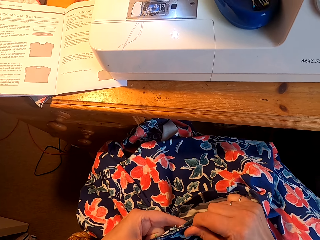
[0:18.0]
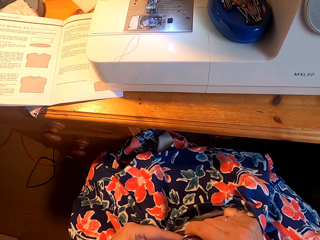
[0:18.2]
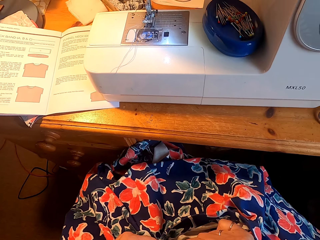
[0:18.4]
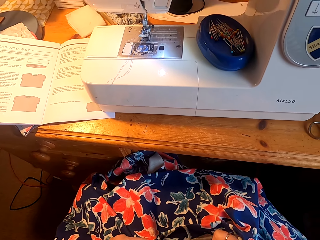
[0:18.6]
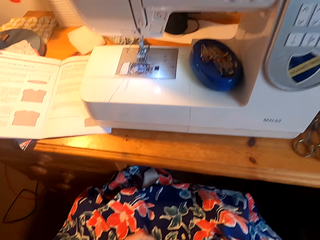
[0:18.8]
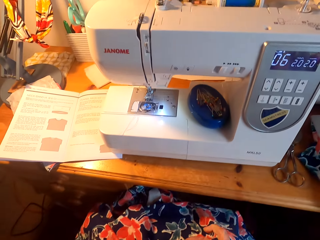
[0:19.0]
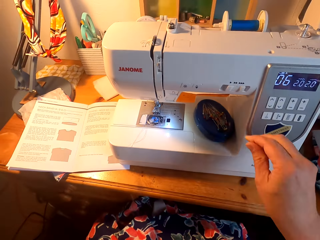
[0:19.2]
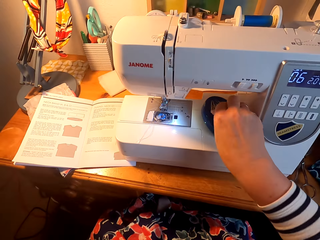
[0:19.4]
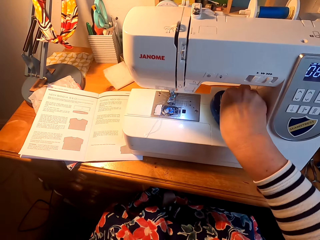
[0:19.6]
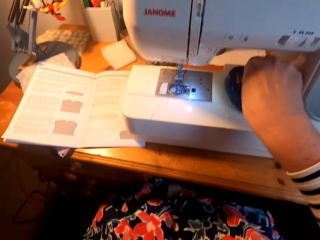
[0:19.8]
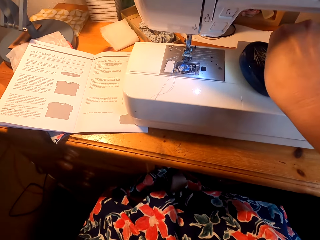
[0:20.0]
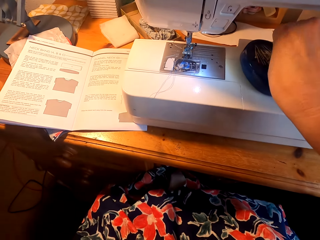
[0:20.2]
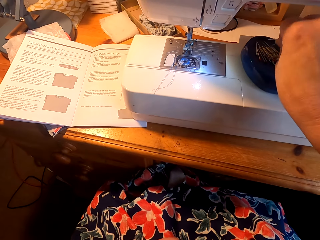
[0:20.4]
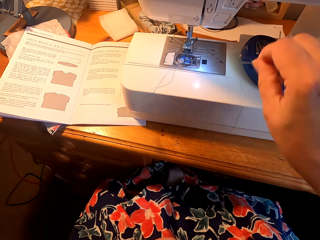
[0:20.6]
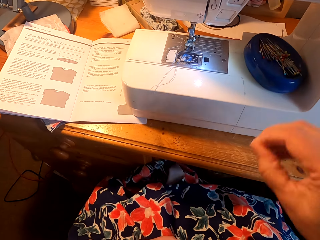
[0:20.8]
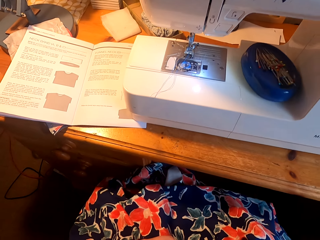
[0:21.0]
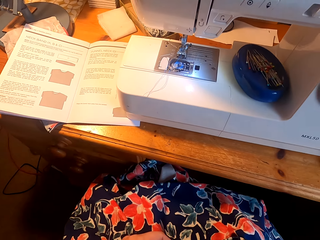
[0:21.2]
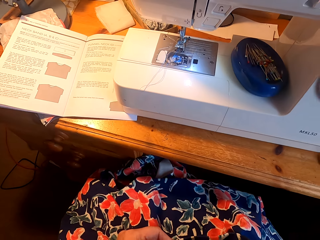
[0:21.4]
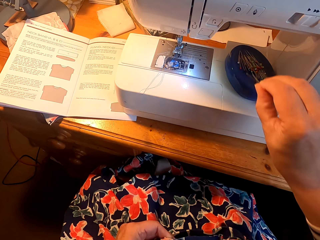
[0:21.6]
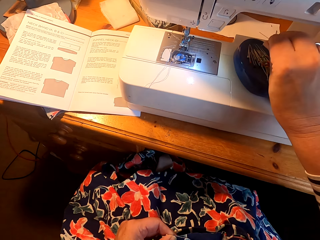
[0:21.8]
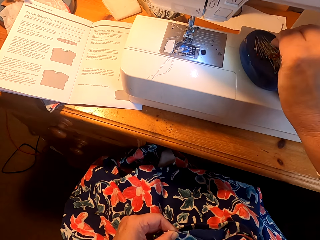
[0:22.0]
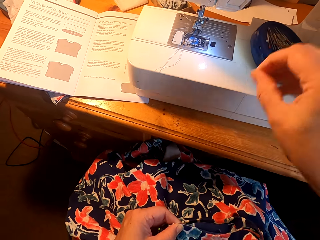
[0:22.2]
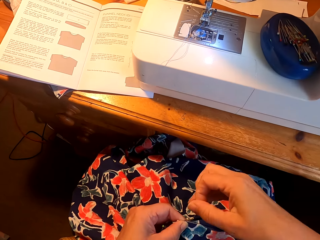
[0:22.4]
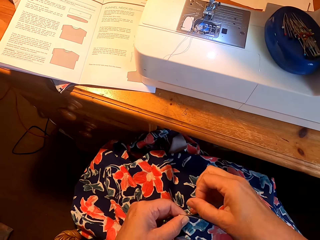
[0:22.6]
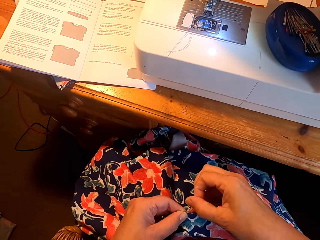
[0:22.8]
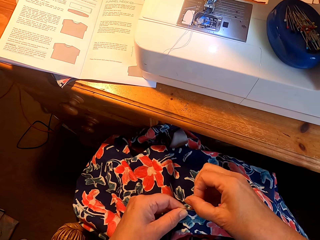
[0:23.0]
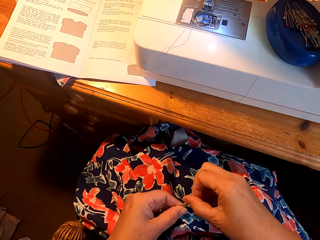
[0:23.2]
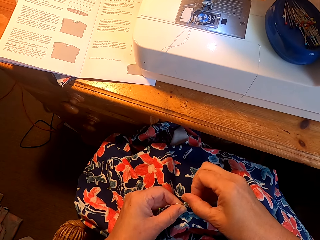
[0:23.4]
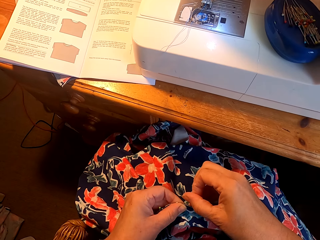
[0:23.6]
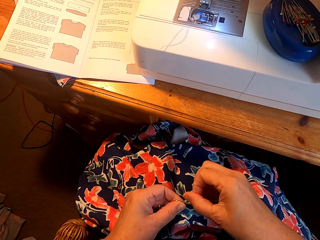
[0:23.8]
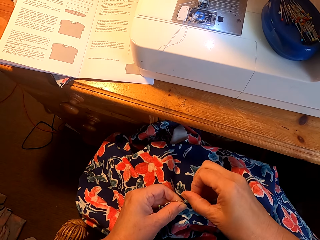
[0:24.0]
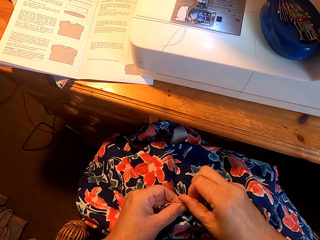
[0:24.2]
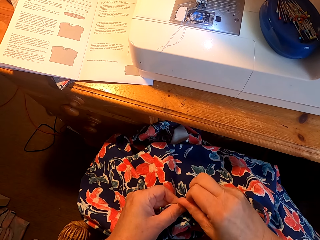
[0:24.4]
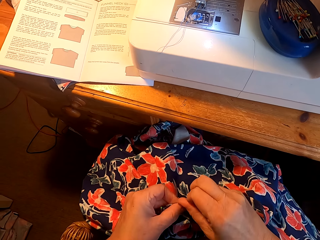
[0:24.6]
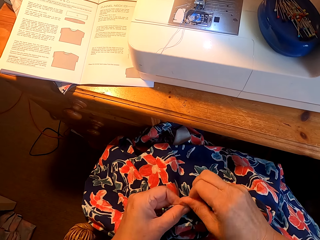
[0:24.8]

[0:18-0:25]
The camera wearer picks up a pin. They knit the cloth. They pin the cloth.

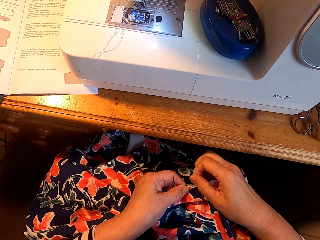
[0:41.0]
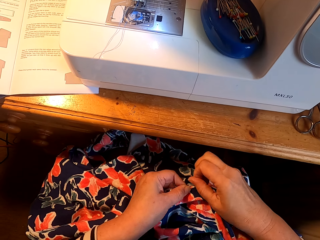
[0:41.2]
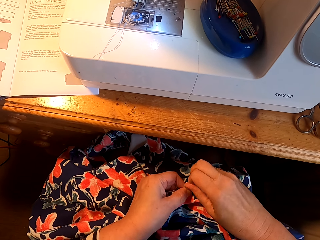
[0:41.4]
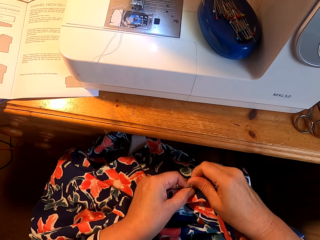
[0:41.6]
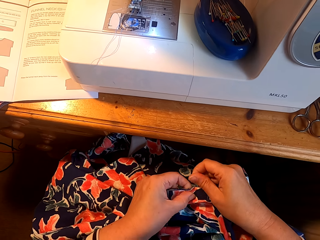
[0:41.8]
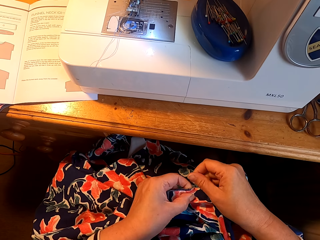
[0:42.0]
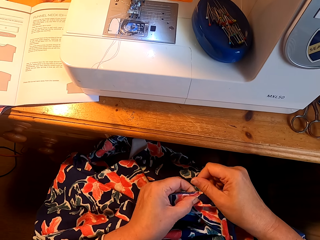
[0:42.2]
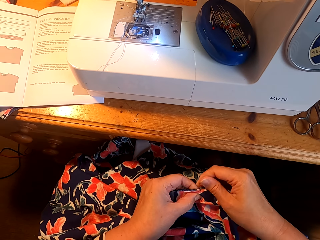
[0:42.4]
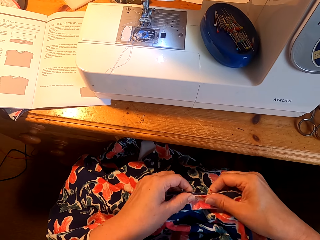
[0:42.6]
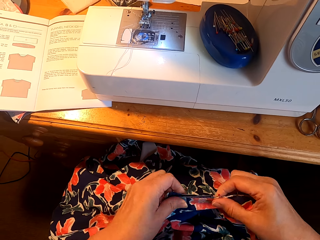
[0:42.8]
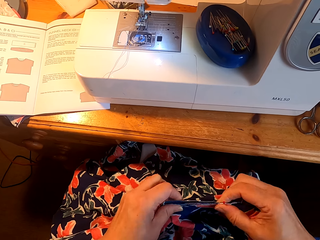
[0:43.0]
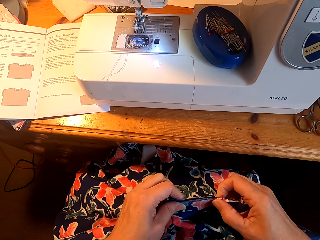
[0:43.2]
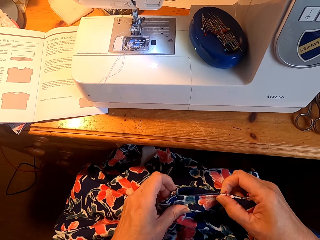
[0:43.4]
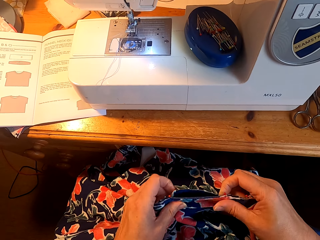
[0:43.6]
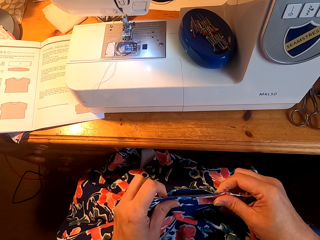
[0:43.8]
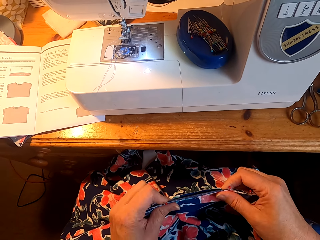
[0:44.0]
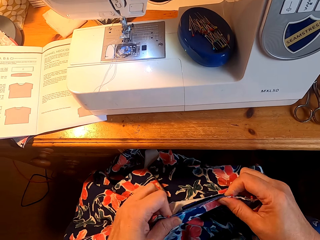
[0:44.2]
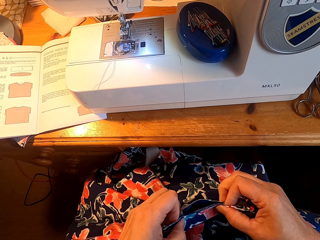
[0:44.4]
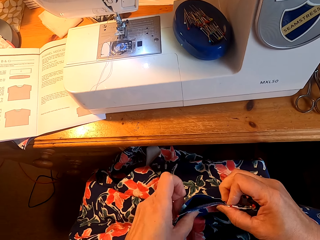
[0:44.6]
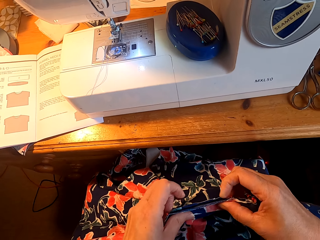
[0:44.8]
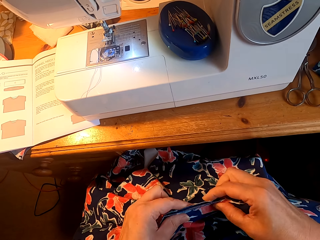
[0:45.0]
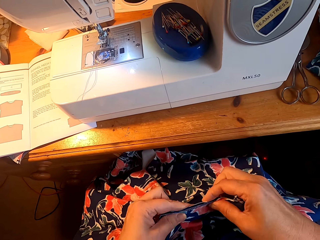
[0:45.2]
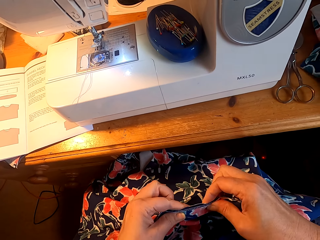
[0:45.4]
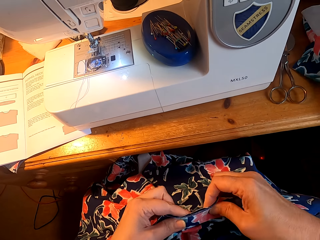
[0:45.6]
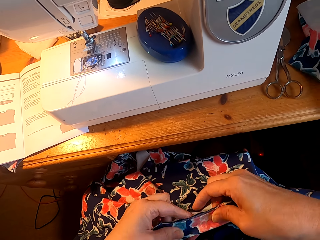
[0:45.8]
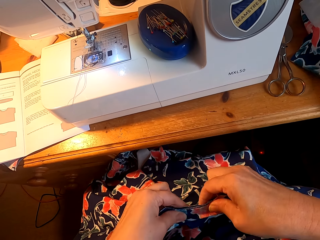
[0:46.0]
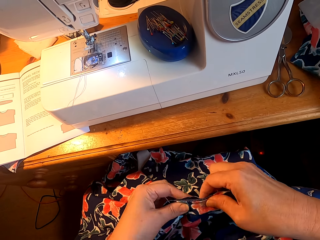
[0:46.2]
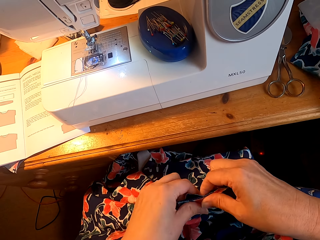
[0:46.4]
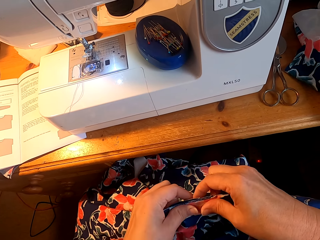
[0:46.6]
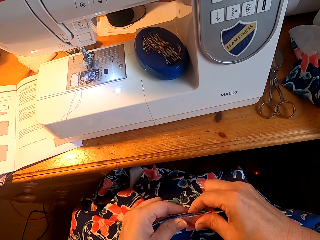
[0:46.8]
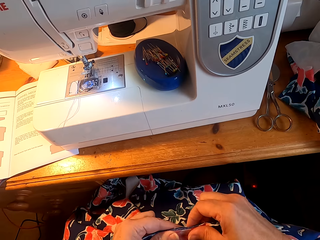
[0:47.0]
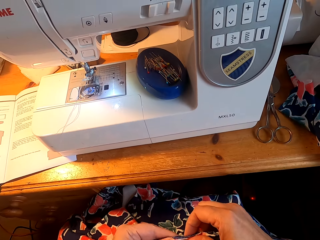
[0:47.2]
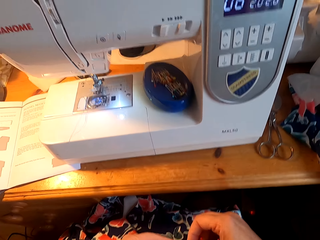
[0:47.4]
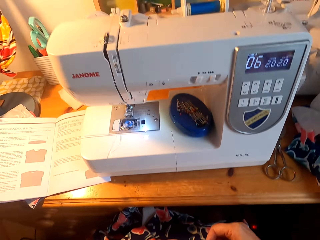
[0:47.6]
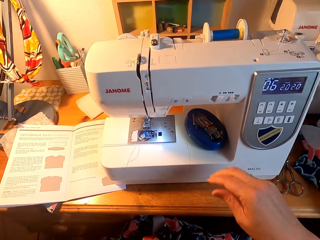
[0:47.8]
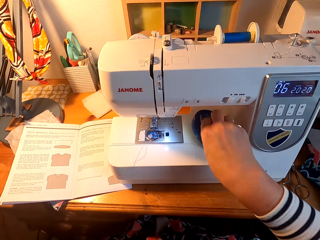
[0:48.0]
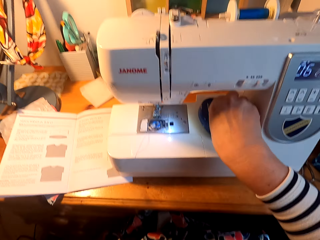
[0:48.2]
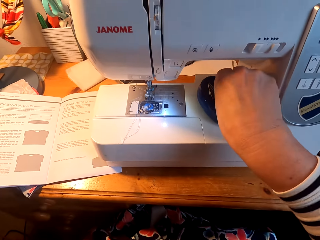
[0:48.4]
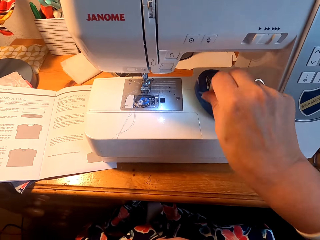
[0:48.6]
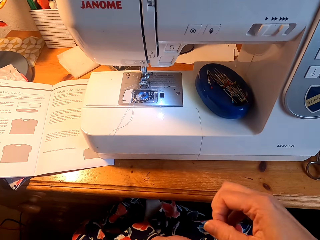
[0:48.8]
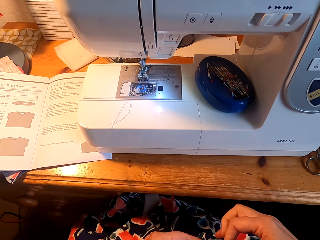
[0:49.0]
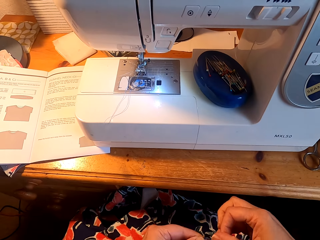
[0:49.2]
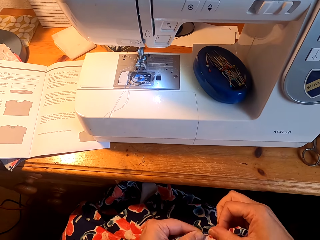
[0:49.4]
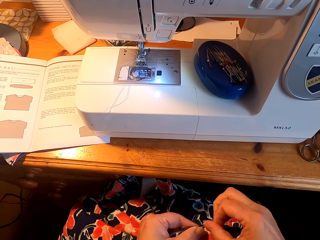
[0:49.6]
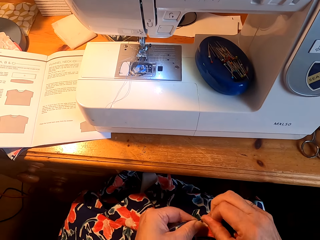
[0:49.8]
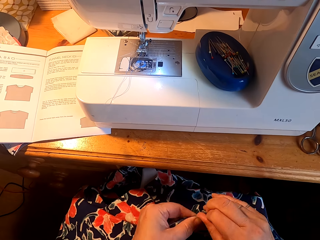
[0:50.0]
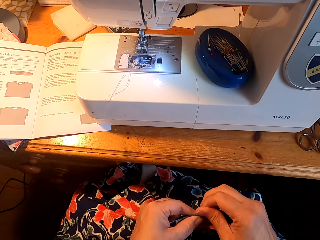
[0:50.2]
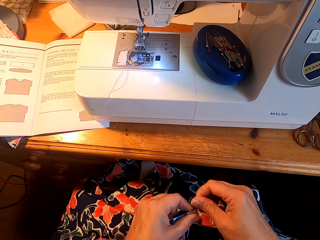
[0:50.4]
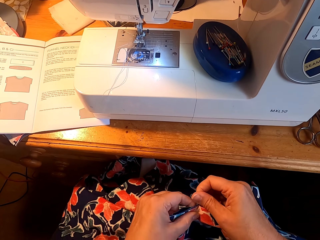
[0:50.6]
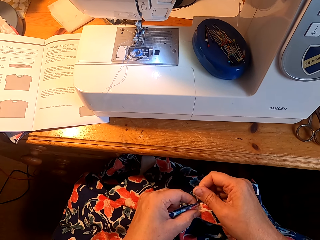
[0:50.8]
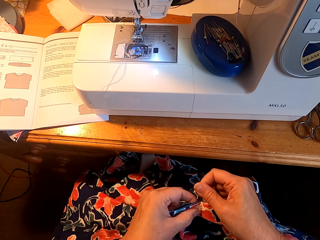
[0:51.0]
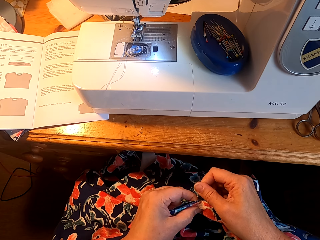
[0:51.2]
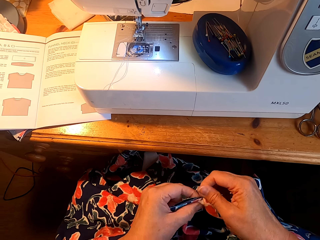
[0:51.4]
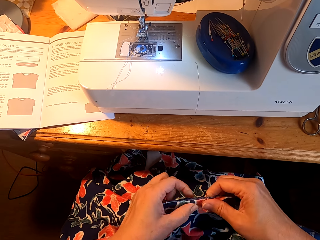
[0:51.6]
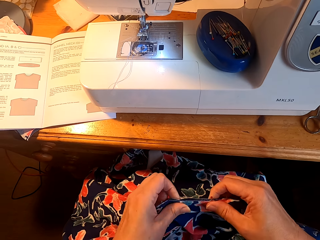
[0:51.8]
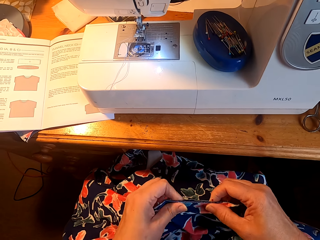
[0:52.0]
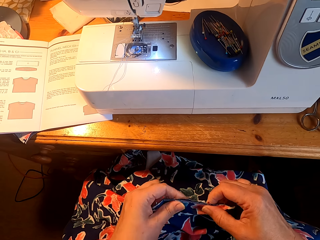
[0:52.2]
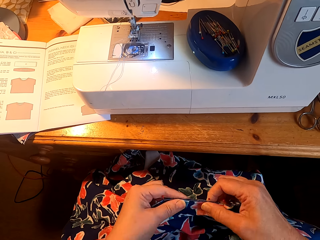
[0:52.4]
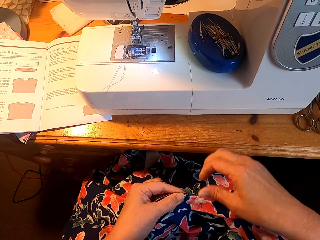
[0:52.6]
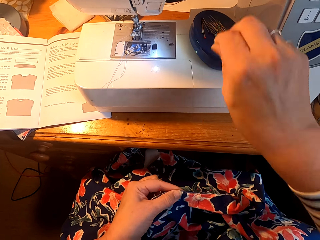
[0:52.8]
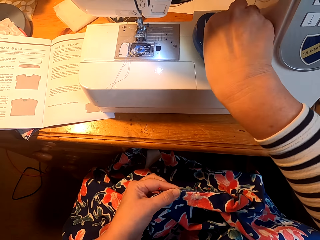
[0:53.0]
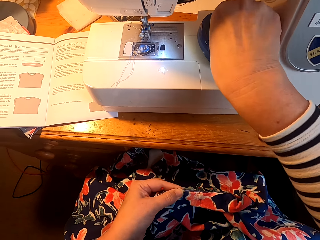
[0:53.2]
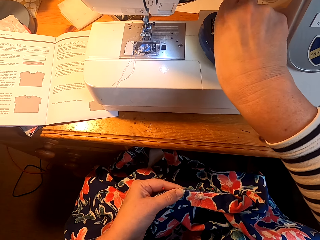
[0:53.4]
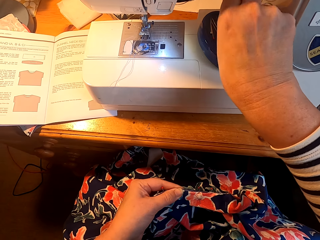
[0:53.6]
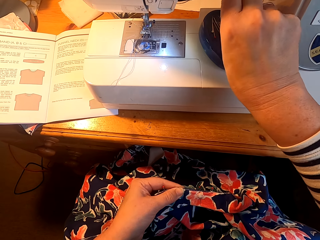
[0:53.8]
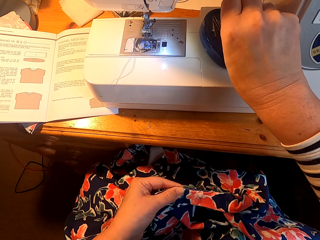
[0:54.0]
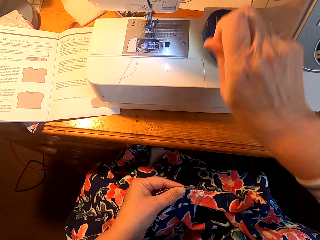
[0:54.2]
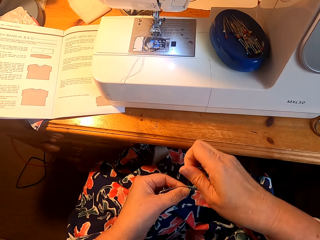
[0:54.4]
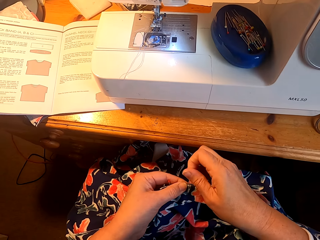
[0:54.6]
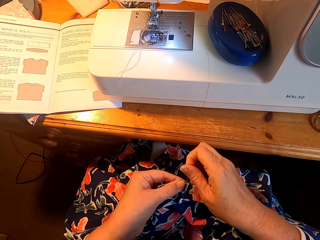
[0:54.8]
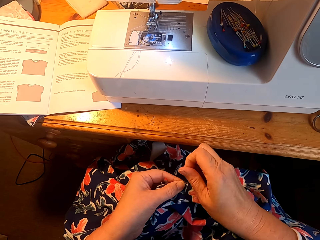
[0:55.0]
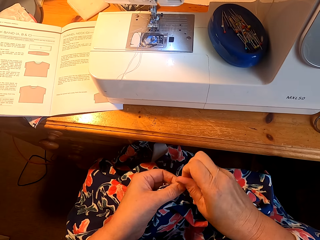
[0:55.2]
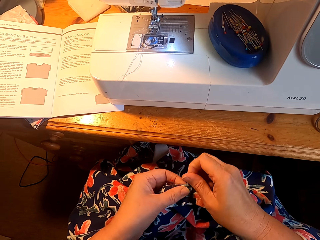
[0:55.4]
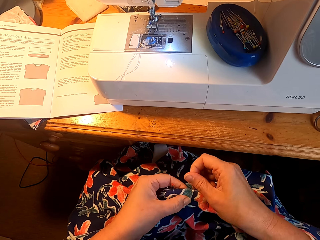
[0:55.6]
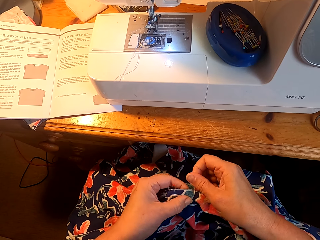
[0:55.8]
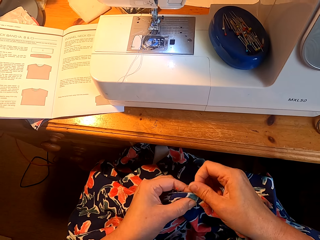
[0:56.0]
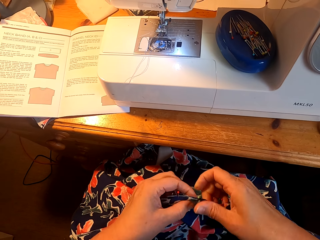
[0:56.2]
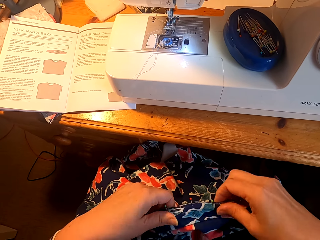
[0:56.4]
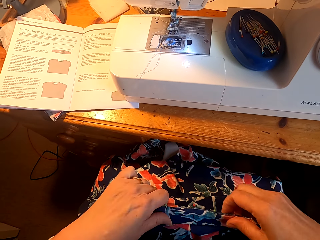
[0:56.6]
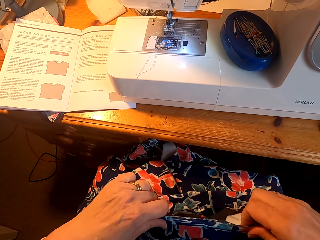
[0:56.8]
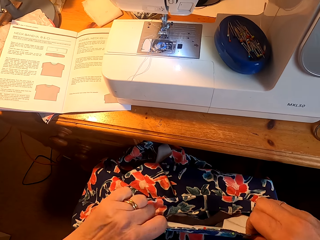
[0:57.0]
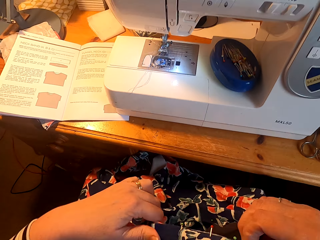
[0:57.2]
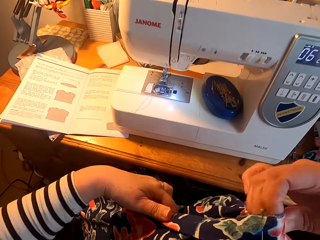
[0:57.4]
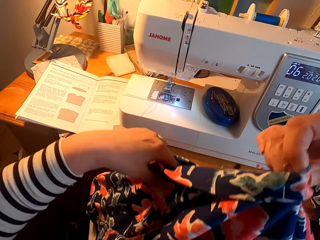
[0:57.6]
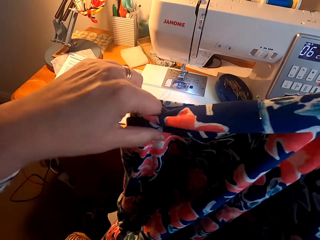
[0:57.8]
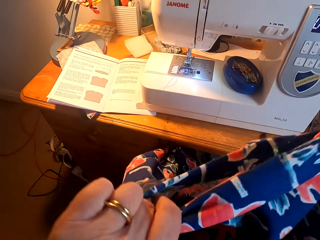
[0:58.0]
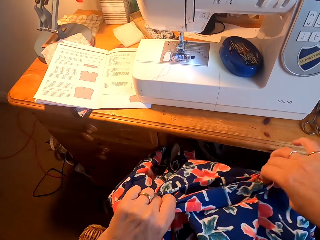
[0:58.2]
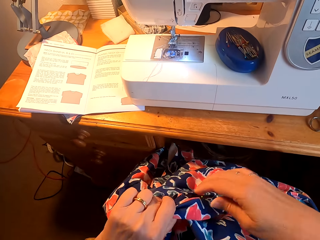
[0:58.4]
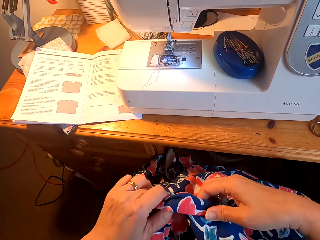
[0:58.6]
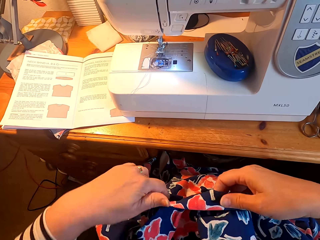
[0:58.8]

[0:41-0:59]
The camera wearer knits the cloth. They straighten the cloth. They pick up a pin. They pin the cloth. They knit the cloth. They straighten the cloth. They pick up the pin. They knit the cloth. They pin the cloth. They straighten the cloth. They turn the cloth.
